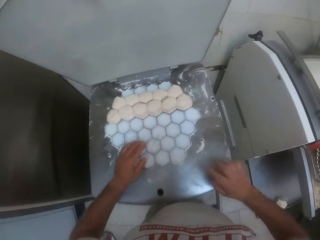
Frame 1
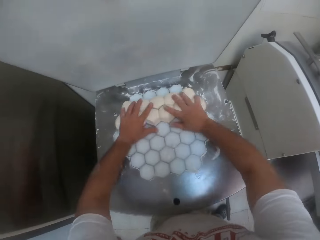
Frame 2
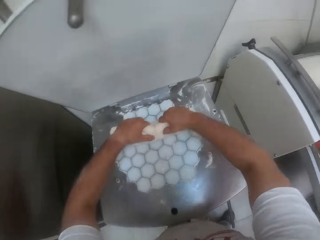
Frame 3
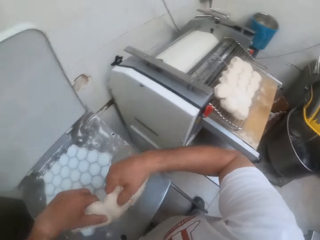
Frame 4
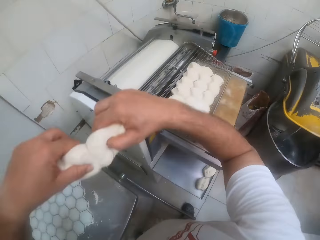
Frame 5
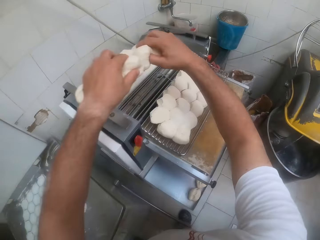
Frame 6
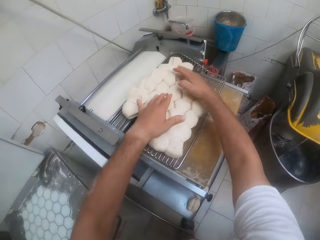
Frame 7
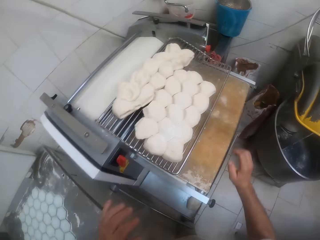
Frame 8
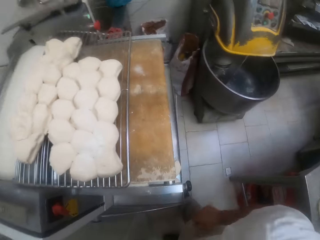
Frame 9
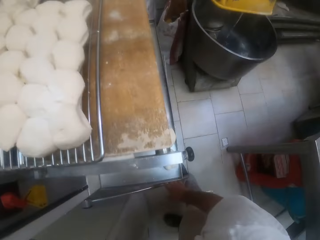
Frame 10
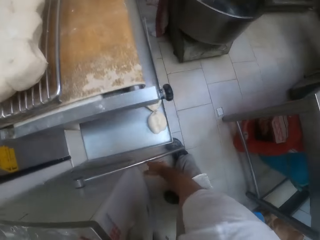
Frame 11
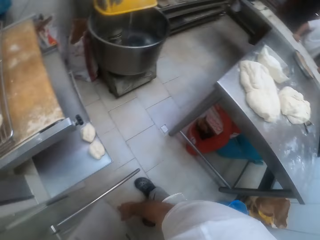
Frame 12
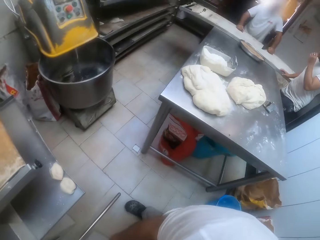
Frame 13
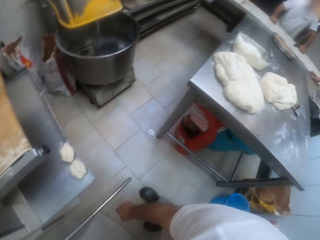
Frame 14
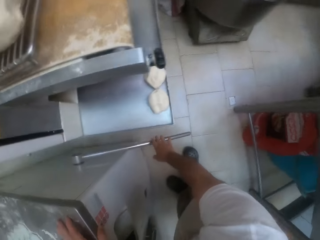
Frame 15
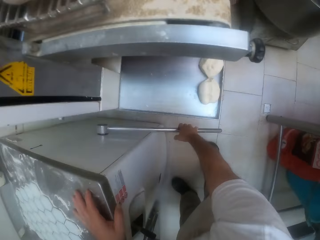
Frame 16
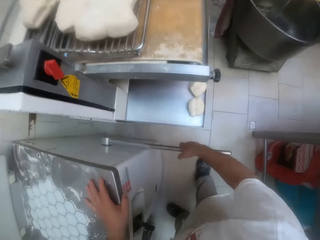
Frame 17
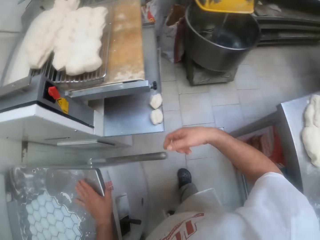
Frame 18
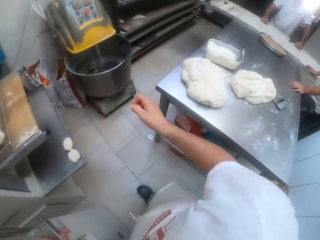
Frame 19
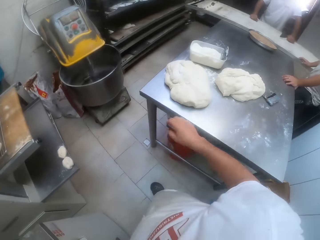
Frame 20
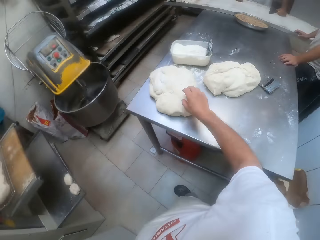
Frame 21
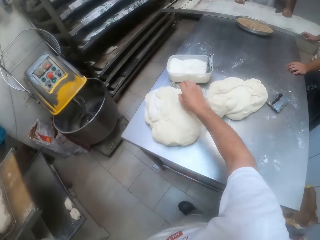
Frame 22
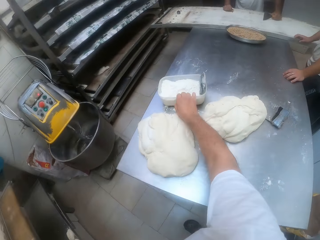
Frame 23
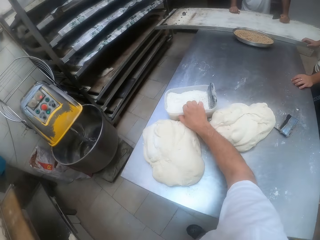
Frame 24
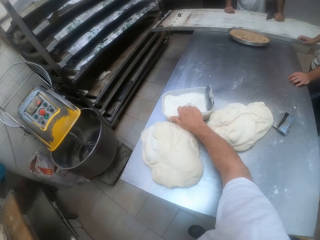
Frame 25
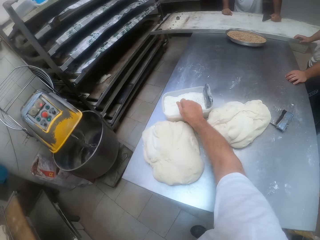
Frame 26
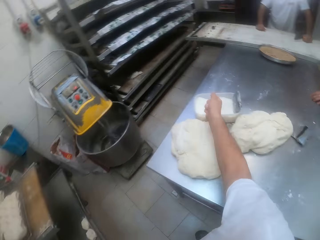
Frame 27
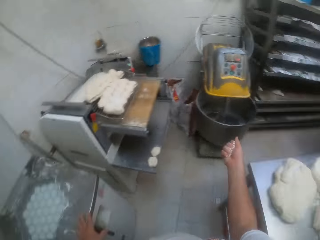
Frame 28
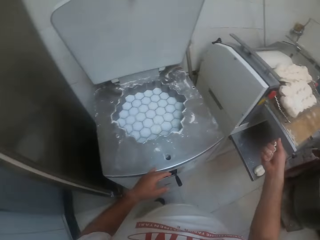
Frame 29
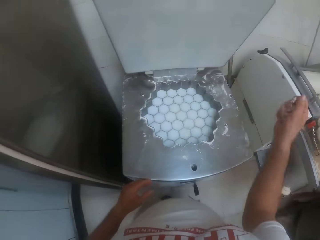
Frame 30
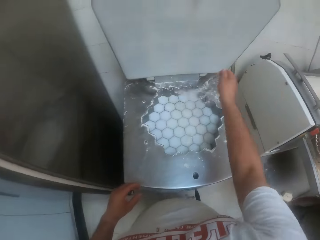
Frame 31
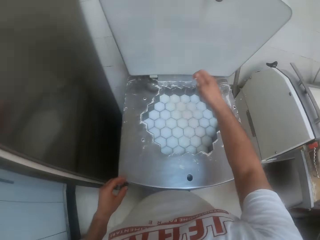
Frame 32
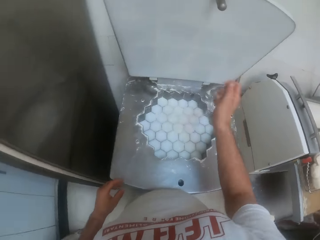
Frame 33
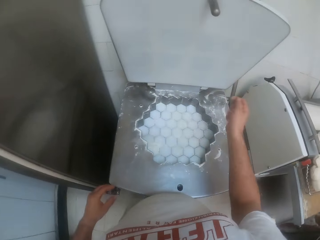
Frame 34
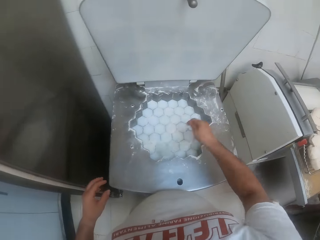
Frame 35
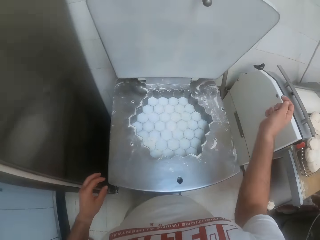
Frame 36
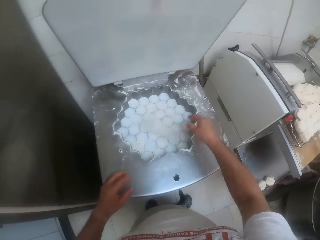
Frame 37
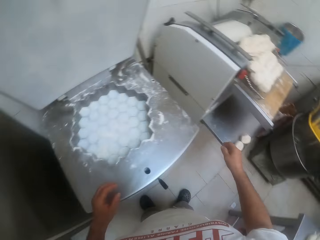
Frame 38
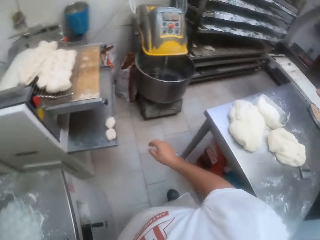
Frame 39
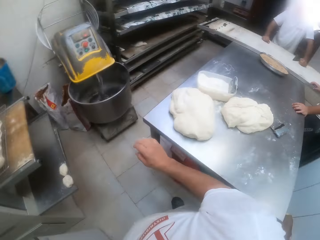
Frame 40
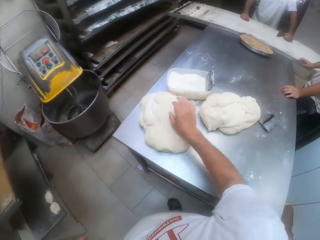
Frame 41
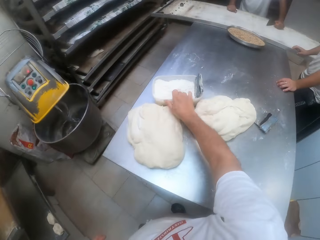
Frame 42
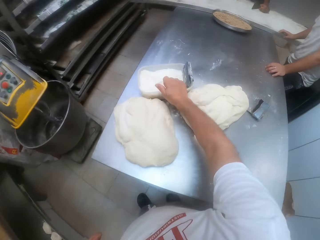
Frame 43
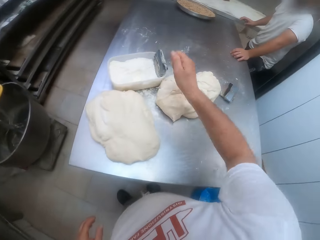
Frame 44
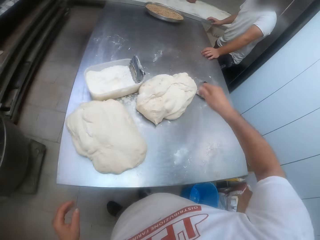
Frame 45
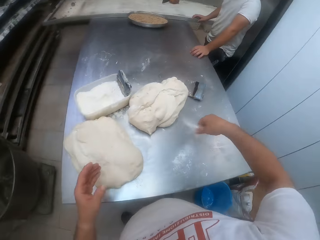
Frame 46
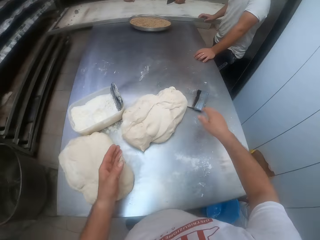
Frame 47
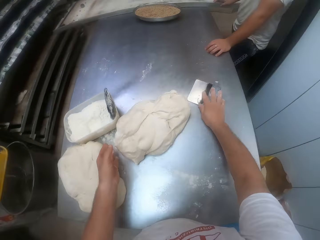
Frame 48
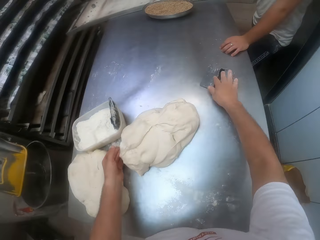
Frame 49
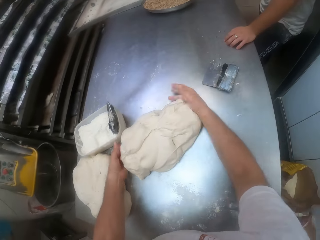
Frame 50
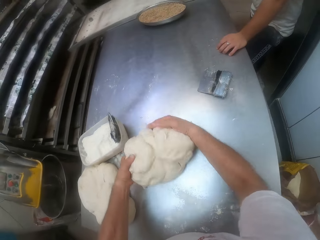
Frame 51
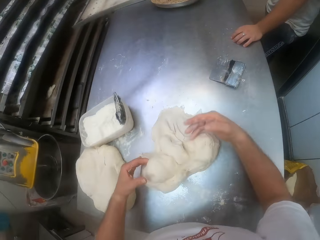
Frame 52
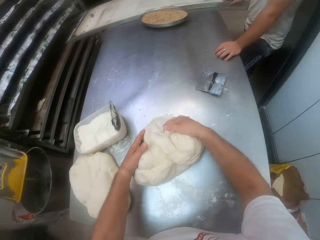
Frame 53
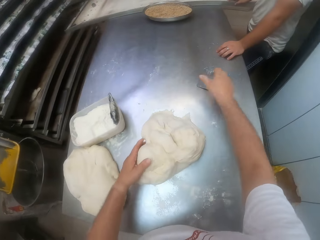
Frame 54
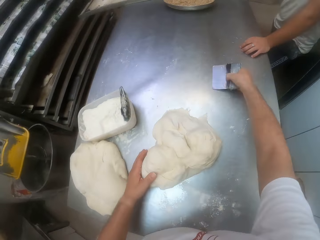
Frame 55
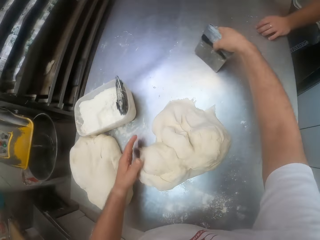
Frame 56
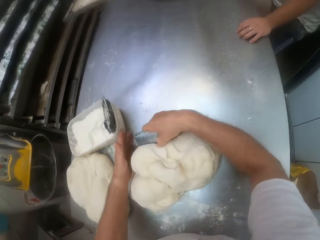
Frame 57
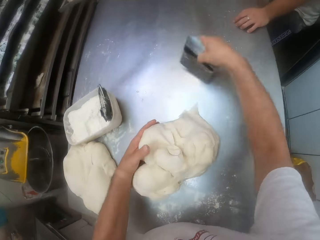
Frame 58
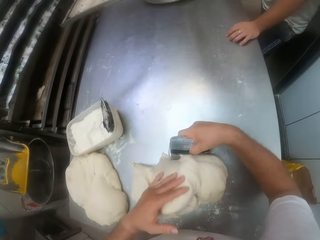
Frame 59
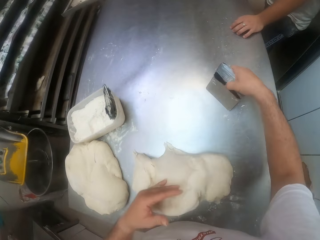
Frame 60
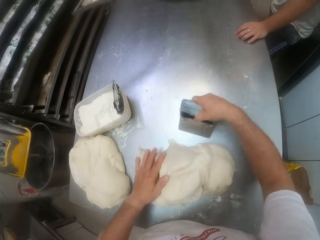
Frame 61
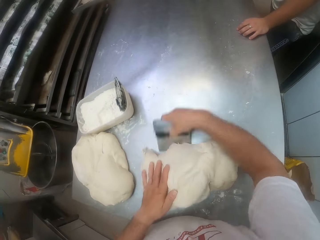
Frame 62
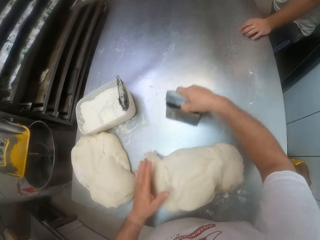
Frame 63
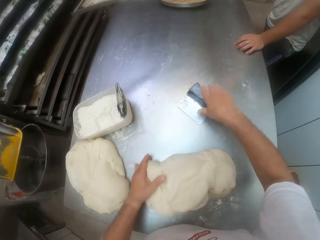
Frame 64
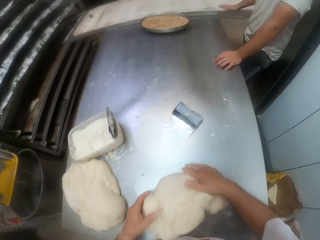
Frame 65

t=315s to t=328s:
The camera wearer picks dough from the dough divider with both hands. He throws the dough on the dough sheeter with both hands. He operates the start lever with his right hand. He takes flour from a container on the rolling table with his right hand. He sprinkles flour on the dough divider with his right hand. He takes flour from the container on the rolling table with his right hand. He sprinkles flour on the rolling table with his right hand. He holds a dough on the rolling table with both hands. He kneads the dough with both hands on the rolling table. He pulls the dough. He picks a dough scraper from the rolling table with his right hand. He manipulates the dough with the dough scraper in his right hand.

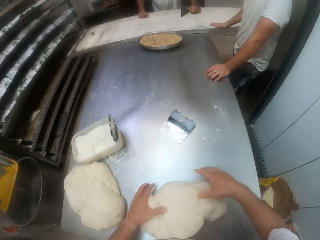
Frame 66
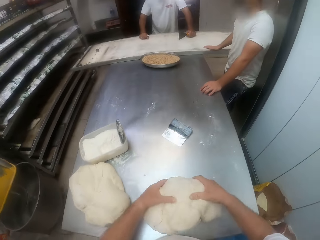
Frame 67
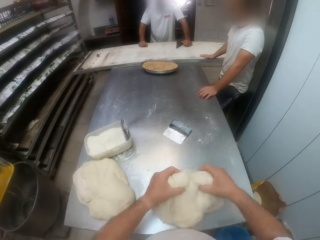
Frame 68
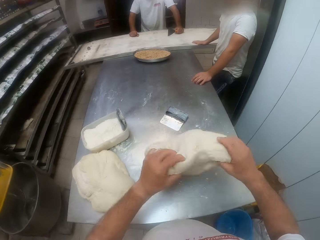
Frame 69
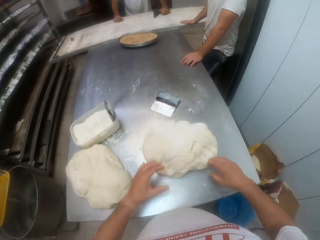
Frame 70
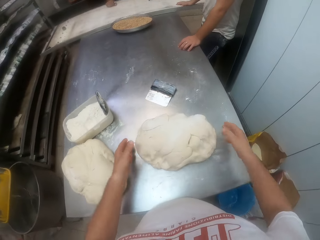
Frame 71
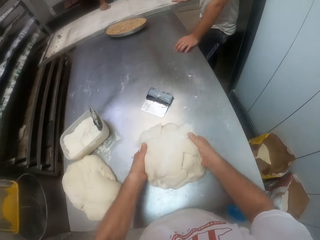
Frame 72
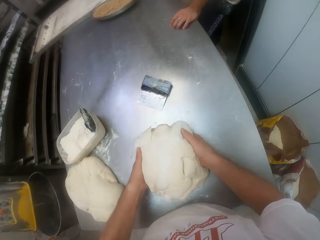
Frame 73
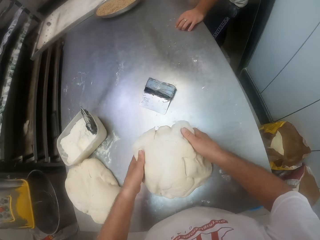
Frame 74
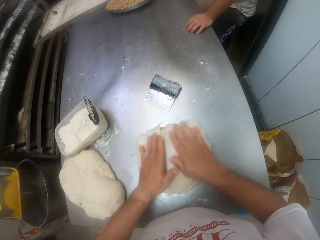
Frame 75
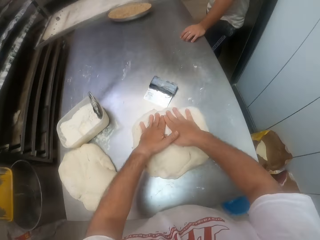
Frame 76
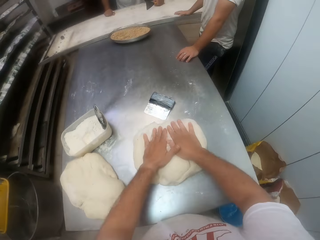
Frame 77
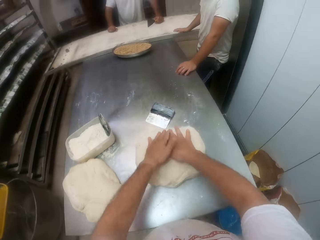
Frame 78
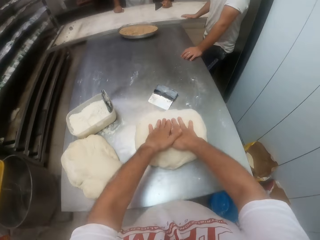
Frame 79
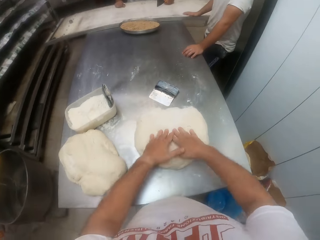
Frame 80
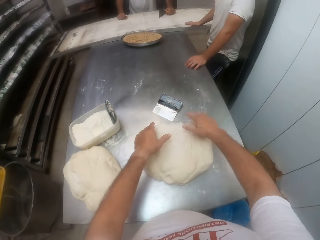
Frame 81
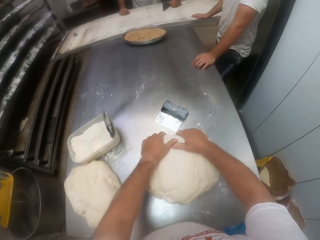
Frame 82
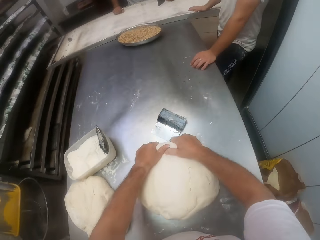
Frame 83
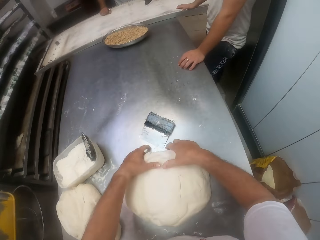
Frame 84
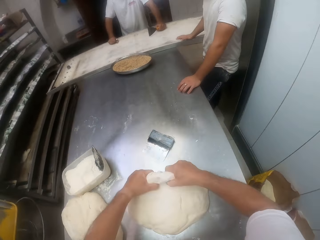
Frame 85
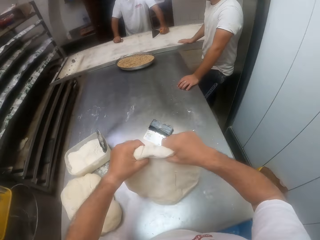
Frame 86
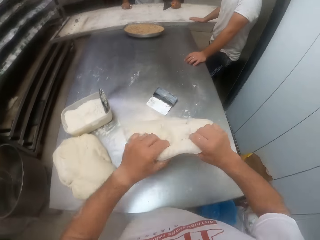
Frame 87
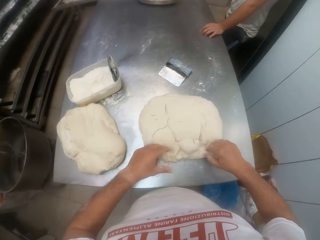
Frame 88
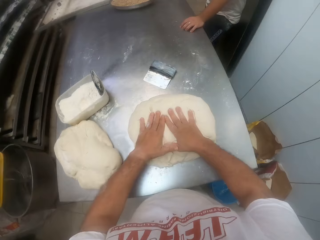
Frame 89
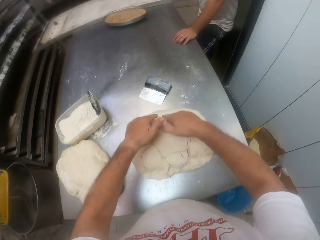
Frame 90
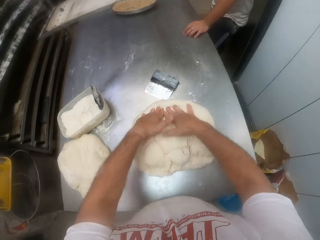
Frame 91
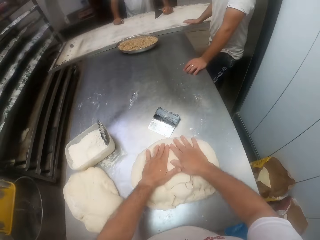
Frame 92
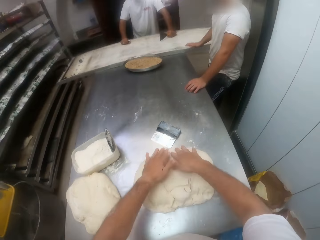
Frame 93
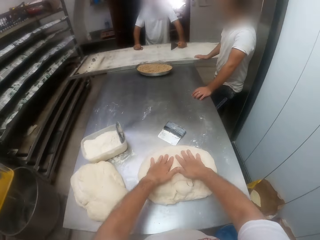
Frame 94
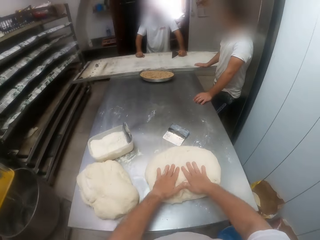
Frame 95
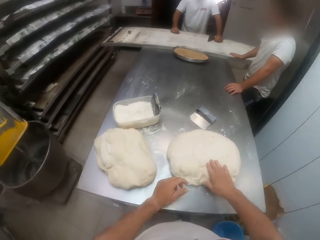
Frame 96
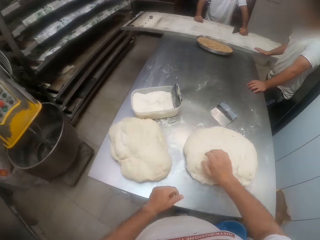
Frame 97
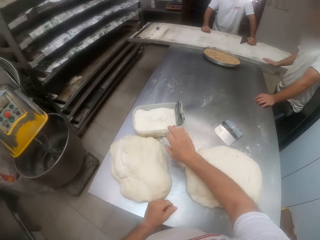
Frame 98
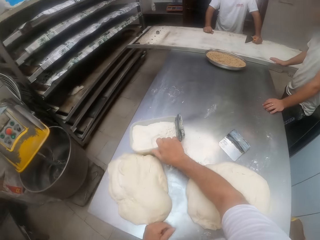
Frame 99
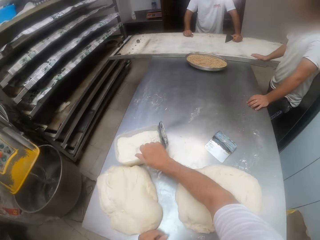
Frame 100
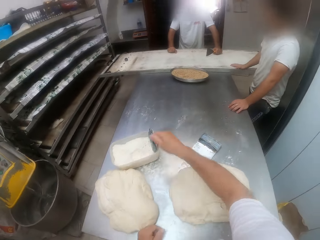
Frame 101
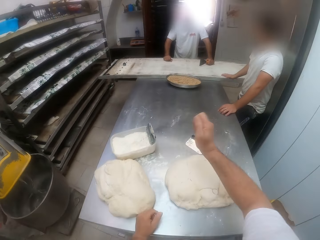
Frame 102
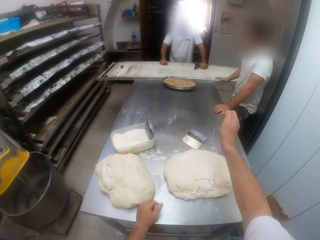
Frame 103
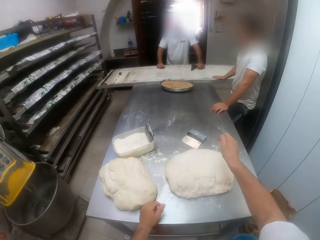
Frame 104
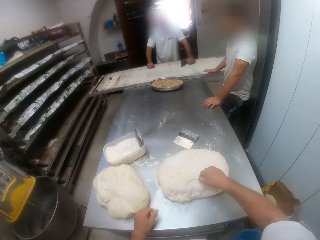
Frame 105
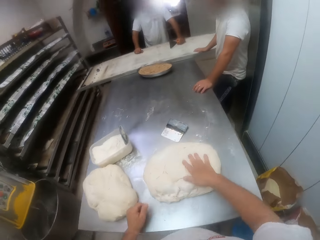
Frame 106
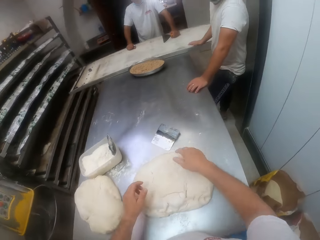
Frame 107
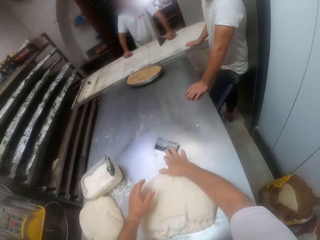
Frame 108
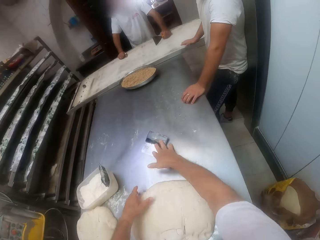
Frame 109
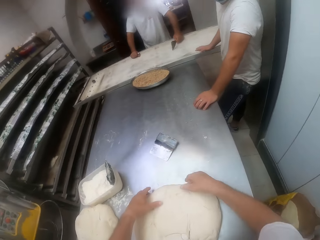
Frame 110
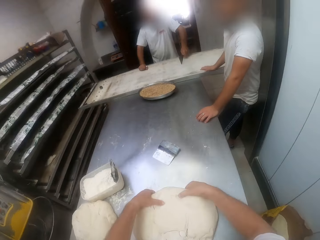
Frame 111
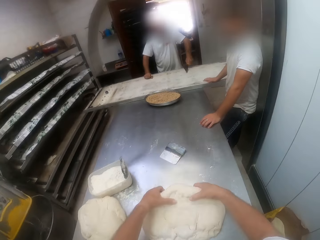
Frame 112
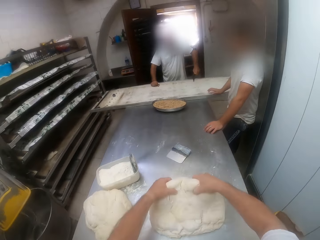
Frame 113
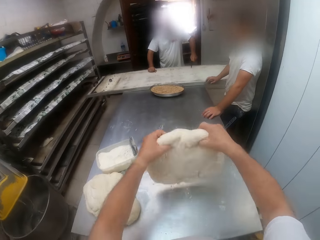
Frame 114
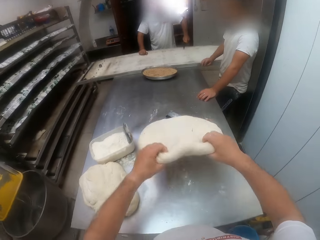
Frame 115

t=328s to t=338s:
The camera wearer drops the dough scraper on the rolling table with his right hand. He kneads the dough with both hands on the rolling table. He turns the dough. He straightens the dough. He takes flour from the container on the rolling table with his right hand. He sprinkles flour on the dough with his right hand. He kneads the dough with both hands on the rolling table.
